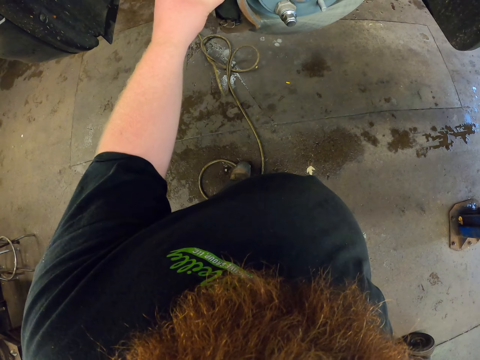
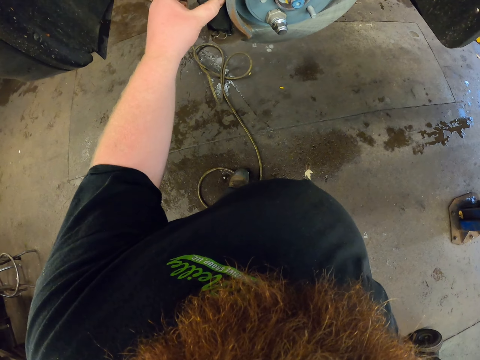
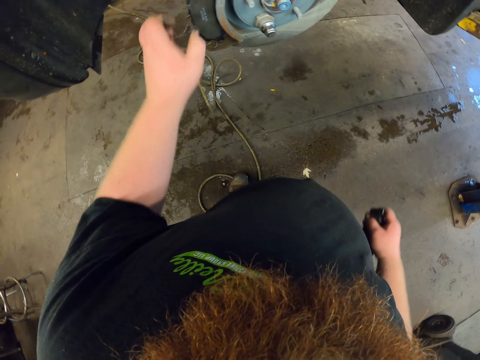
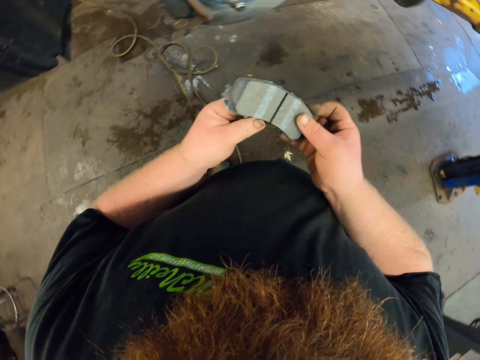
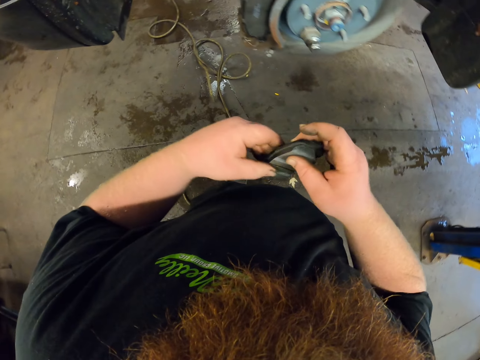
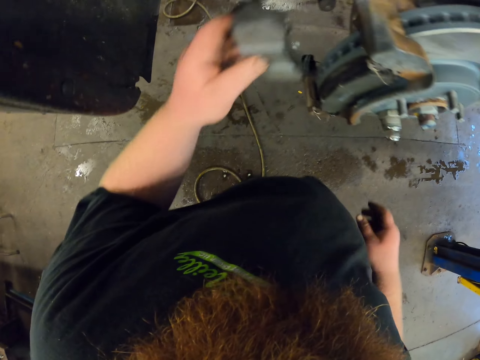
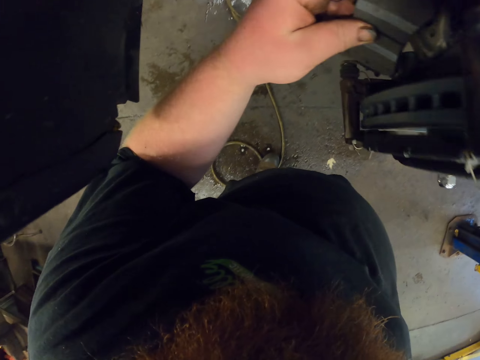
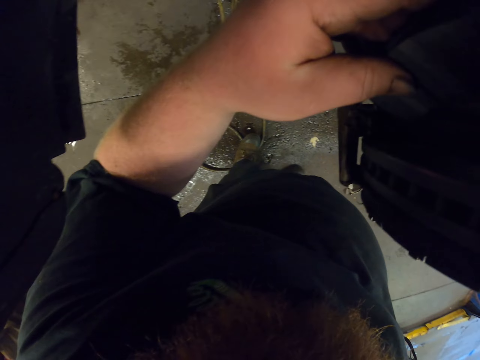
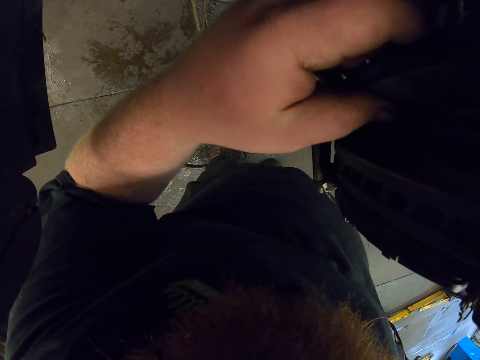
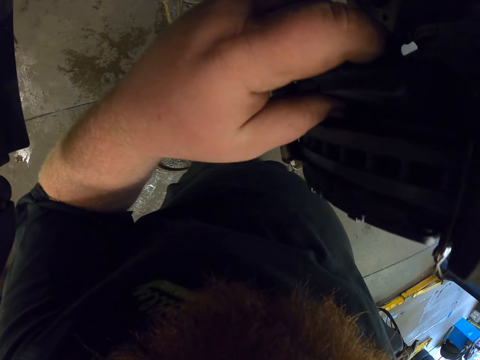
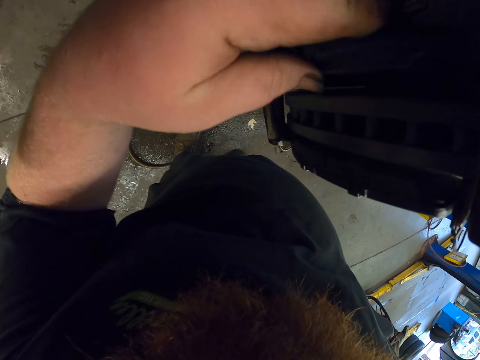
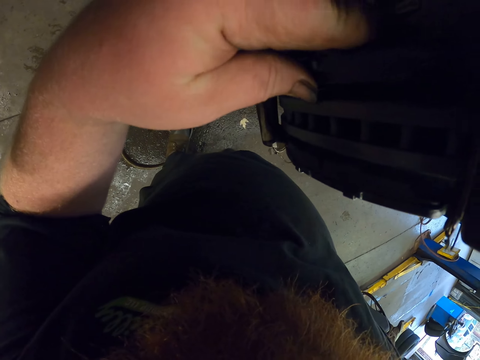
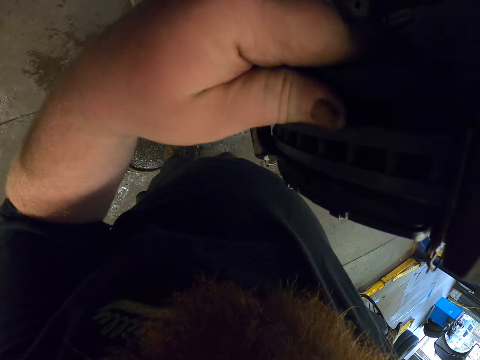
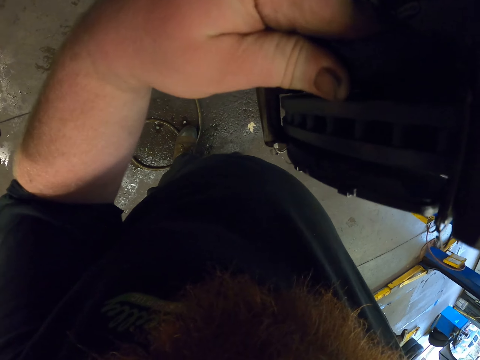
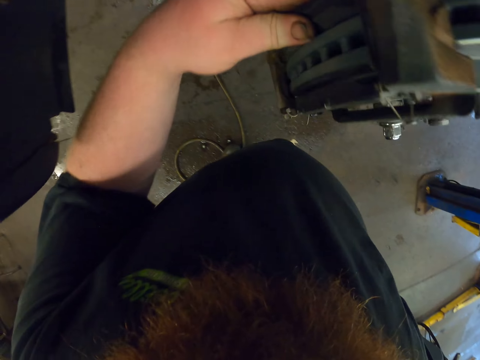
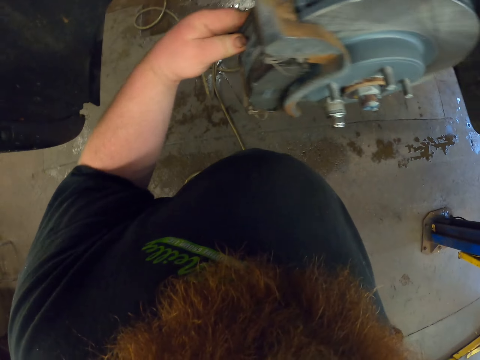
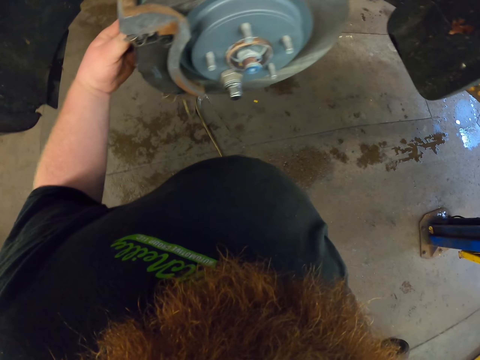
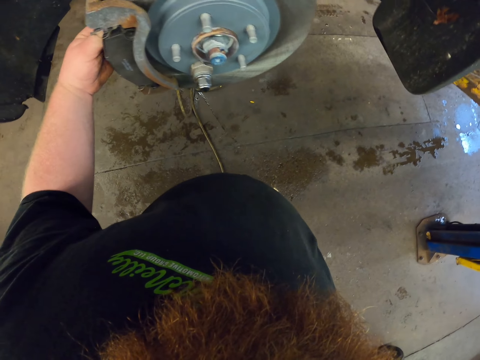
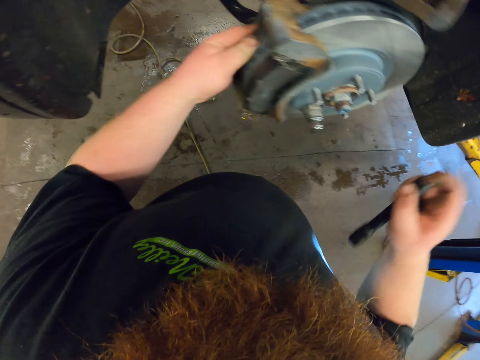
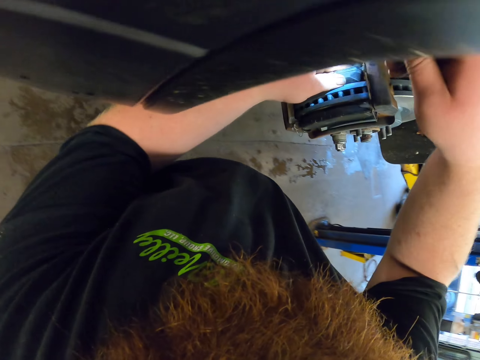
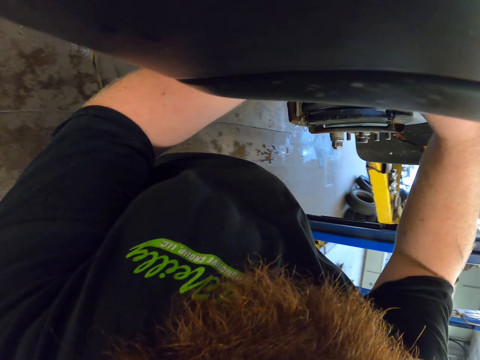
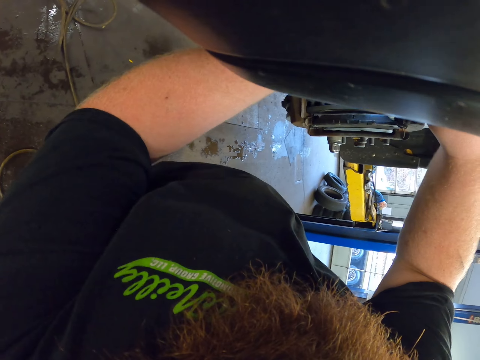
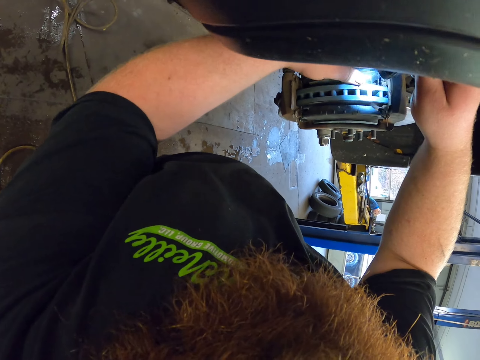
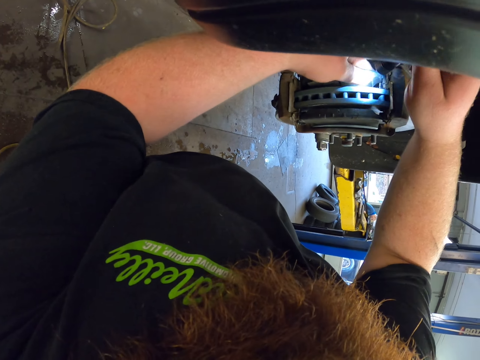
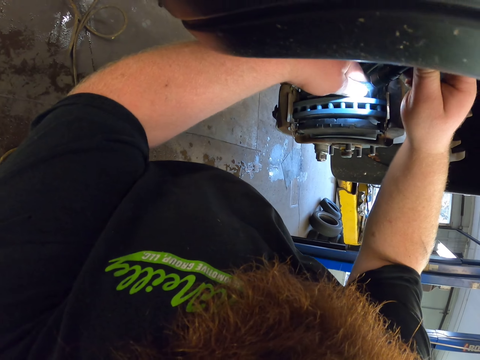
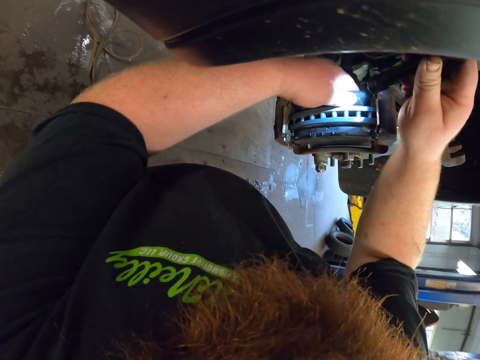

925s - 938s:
The camera wearer touches the car spare part. They hold something with the left hand. They fix the car spare part on the car wheel. They raise a torch. They look at the car wheel using the flash light.

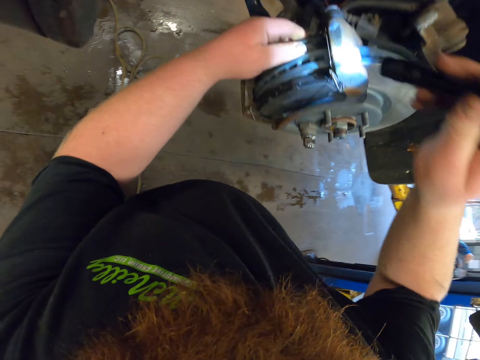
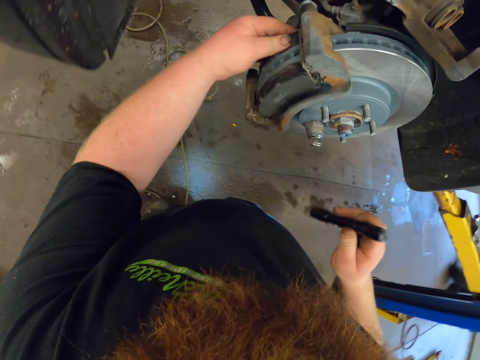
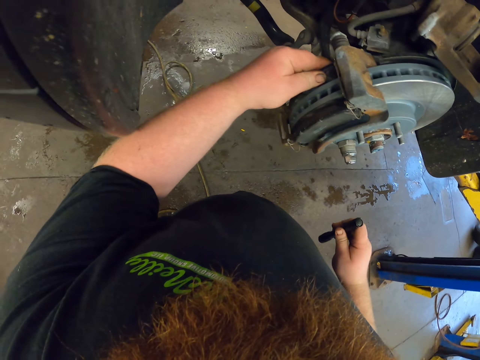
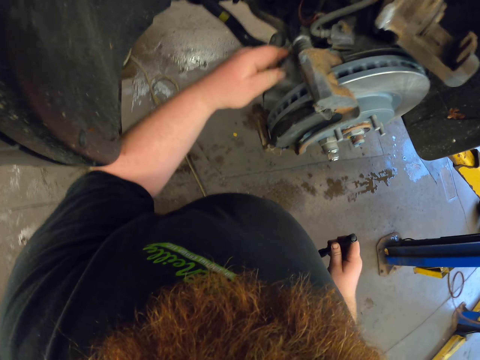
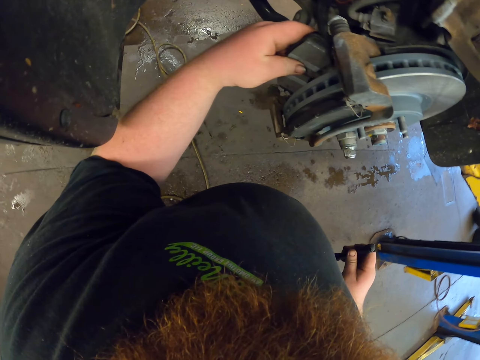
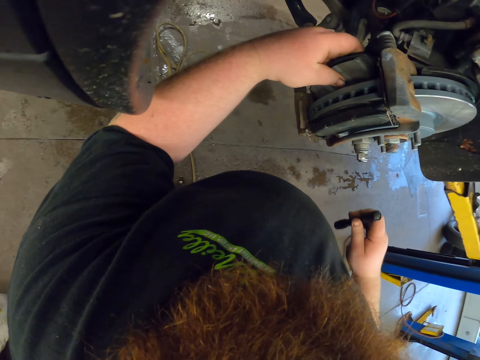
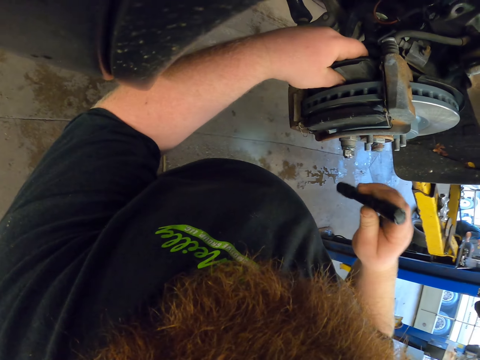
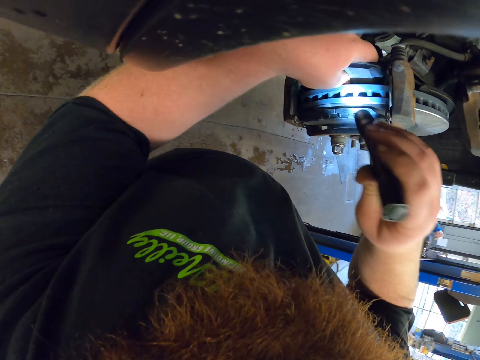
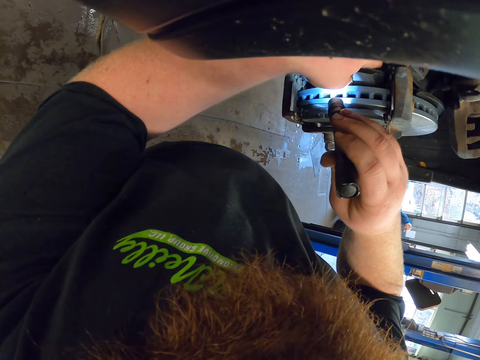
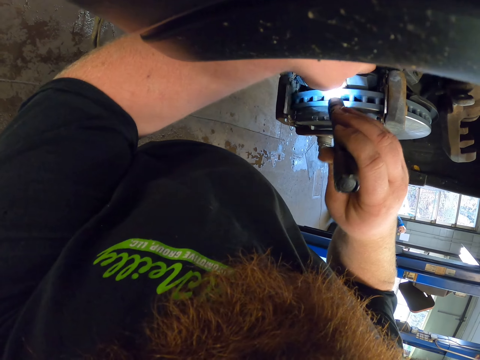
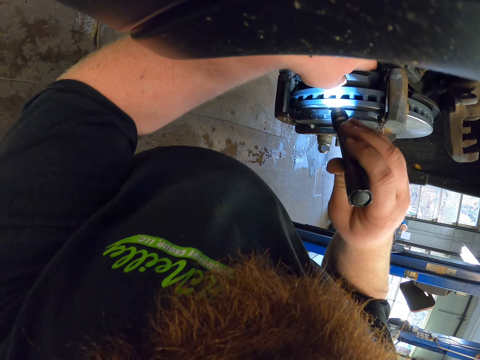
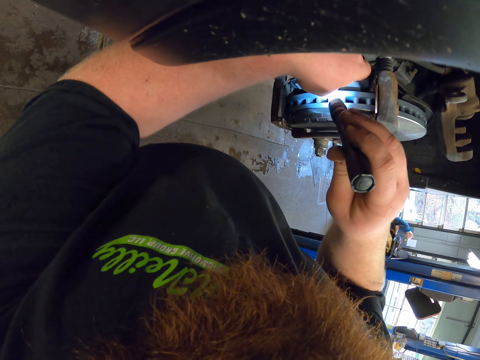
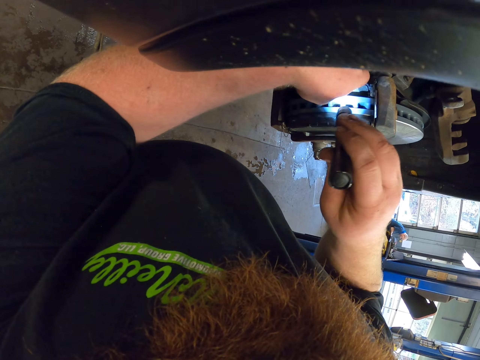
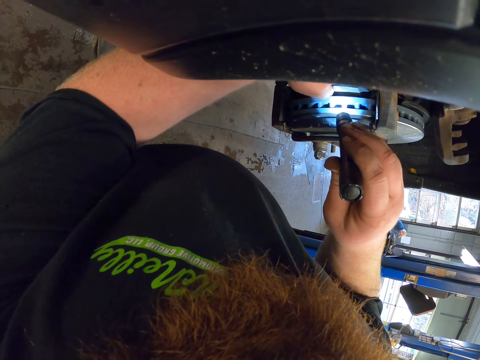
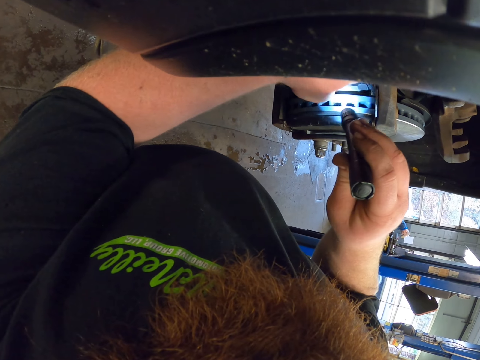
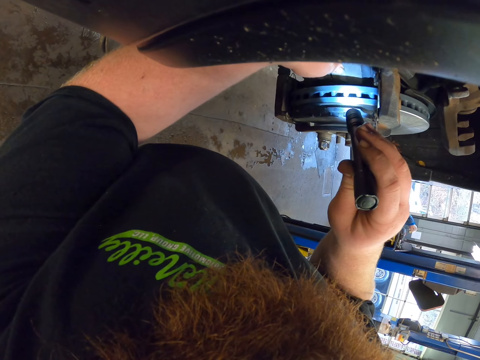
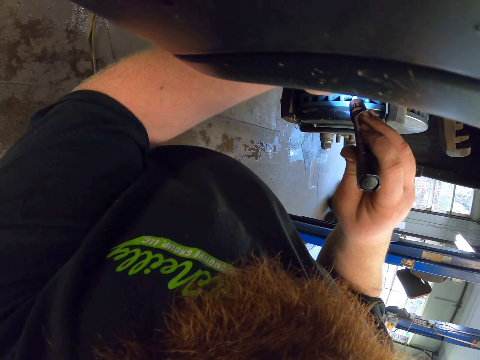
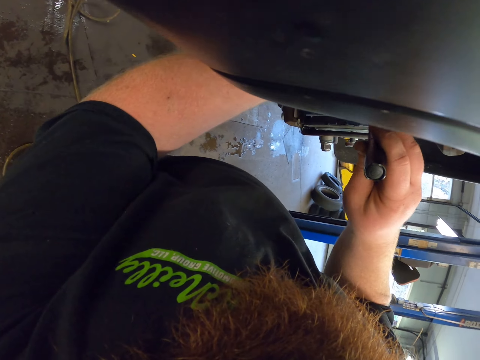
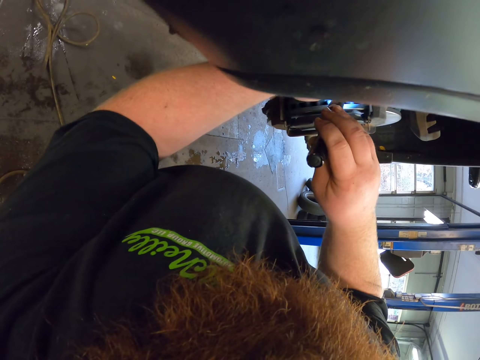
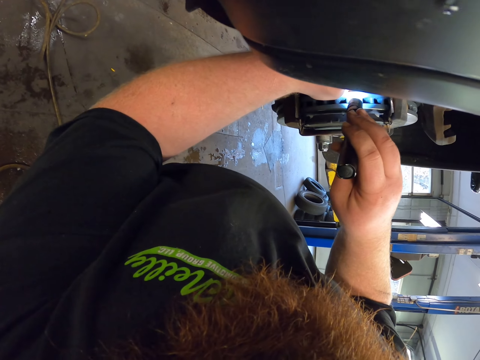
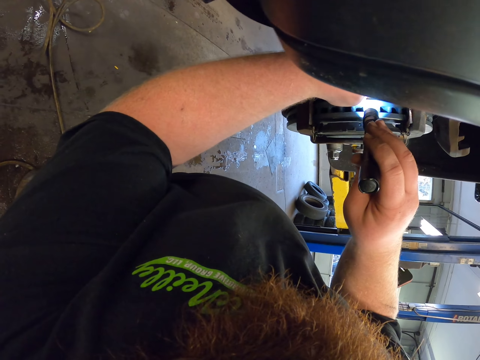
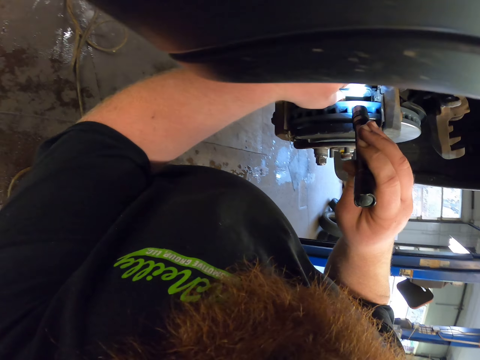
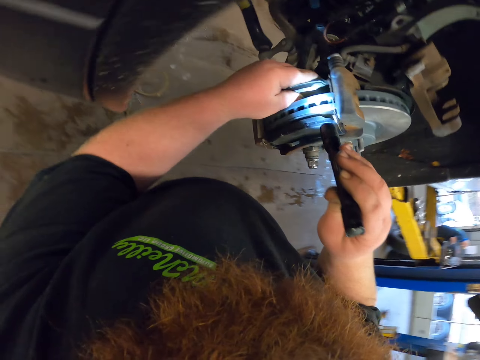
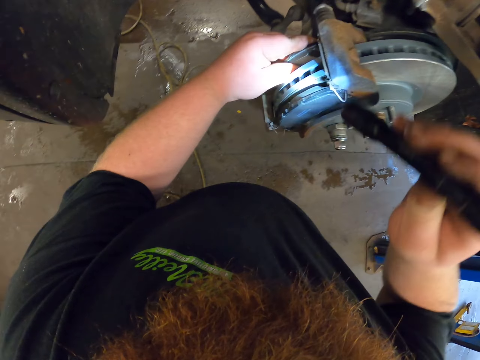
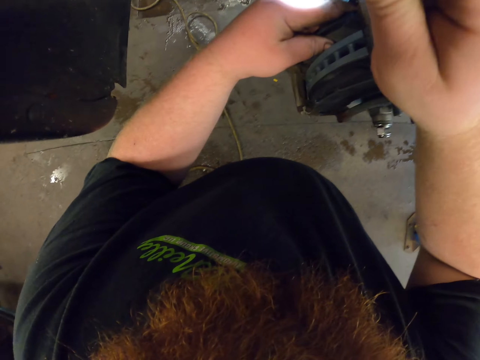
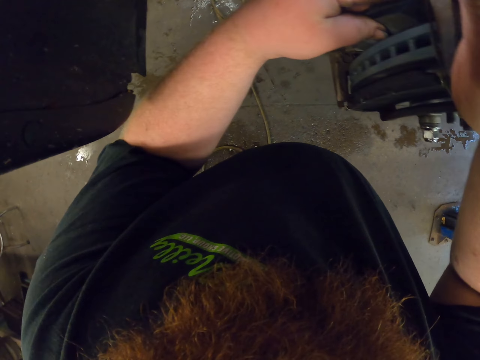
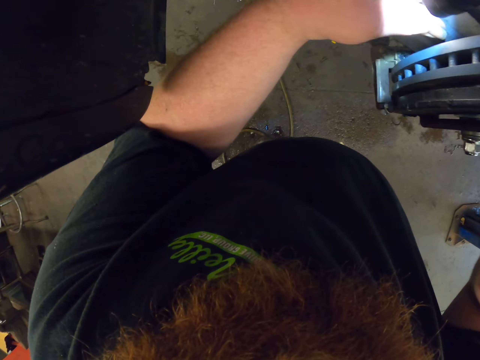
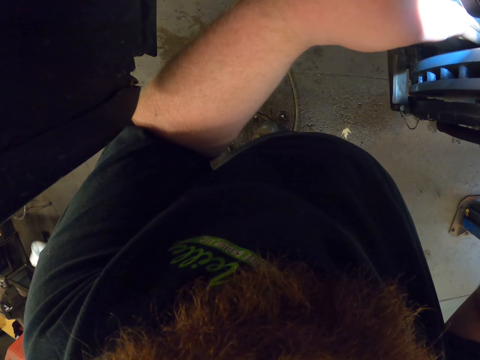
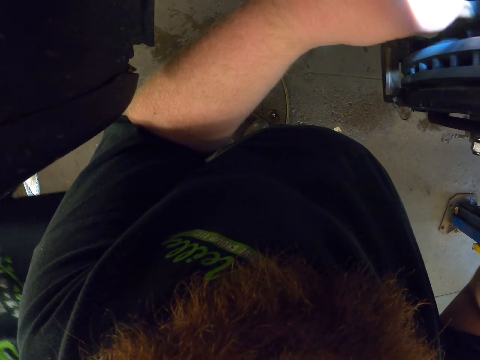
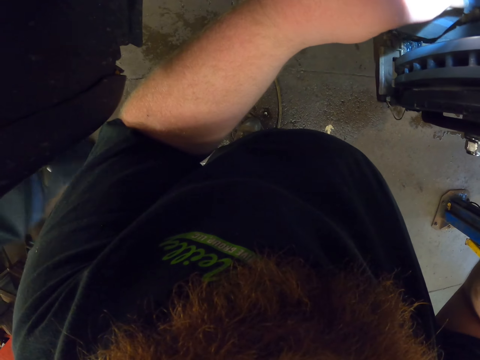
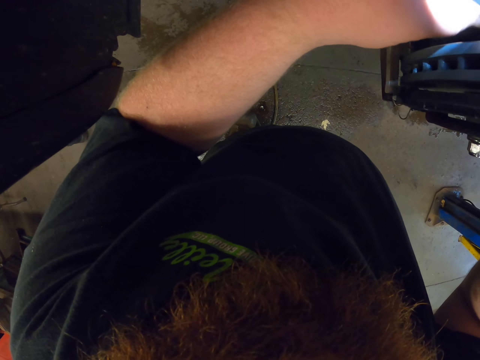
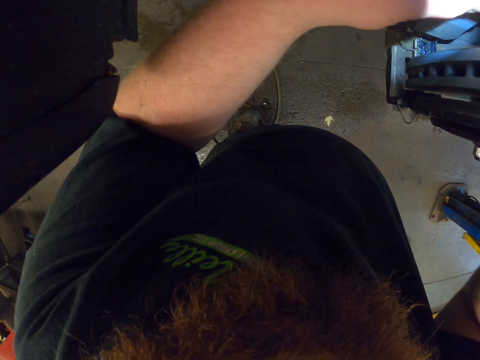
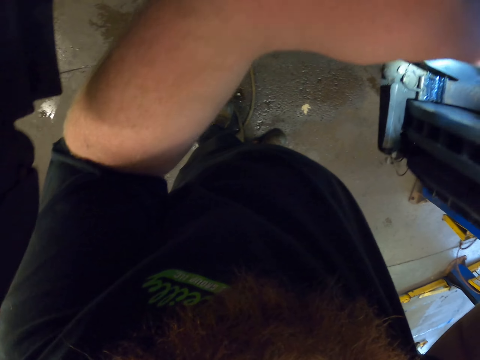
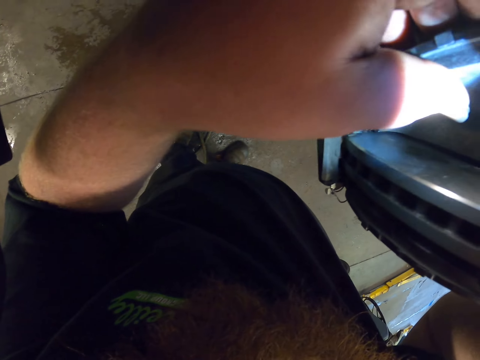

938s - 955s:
The camera wearer puts down the hand. They fix something on the wheel hub. They look at the car wheel using the flash light. They move the hand. They fix something on the wheel hub.
